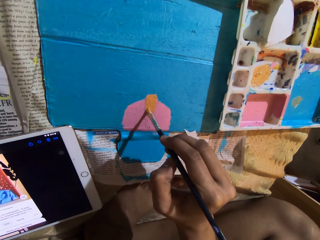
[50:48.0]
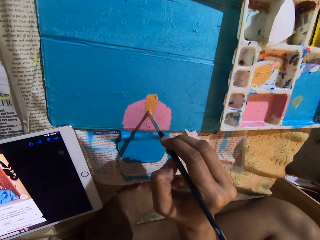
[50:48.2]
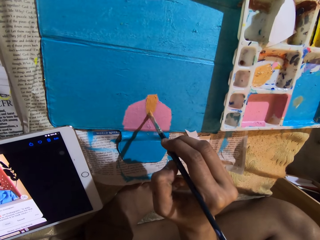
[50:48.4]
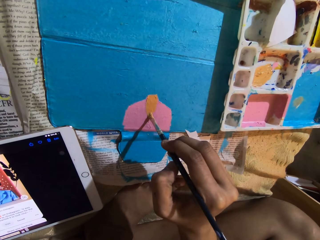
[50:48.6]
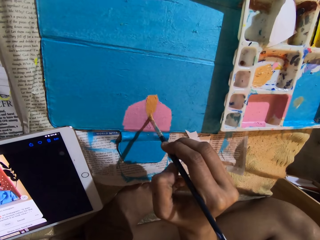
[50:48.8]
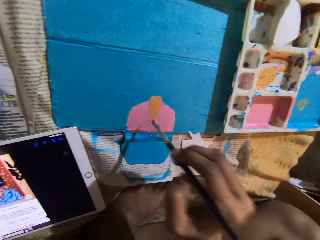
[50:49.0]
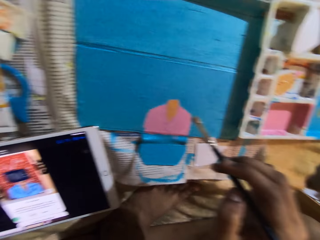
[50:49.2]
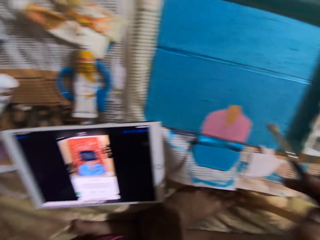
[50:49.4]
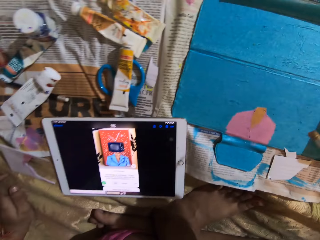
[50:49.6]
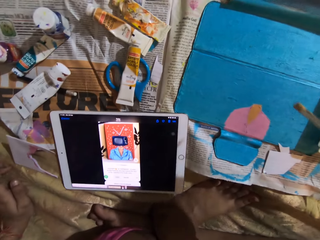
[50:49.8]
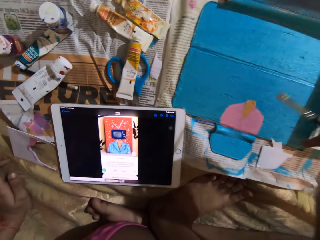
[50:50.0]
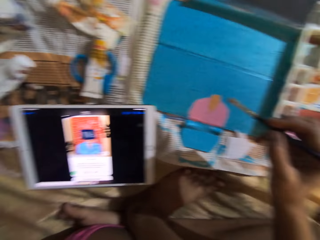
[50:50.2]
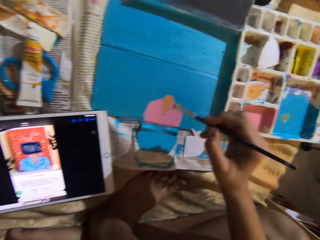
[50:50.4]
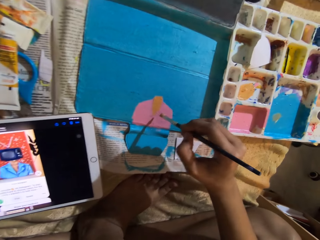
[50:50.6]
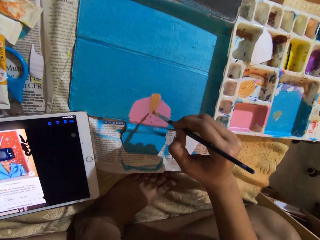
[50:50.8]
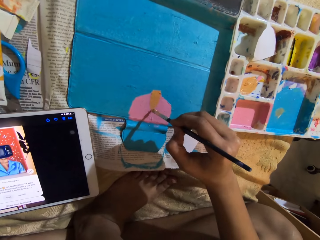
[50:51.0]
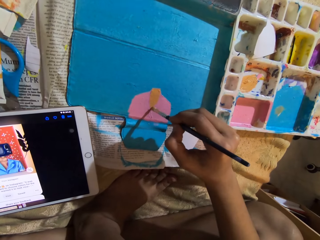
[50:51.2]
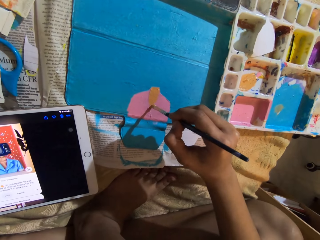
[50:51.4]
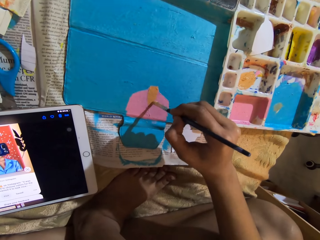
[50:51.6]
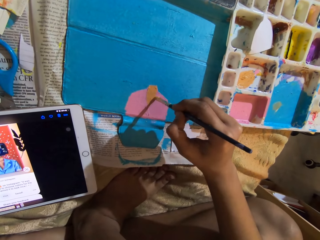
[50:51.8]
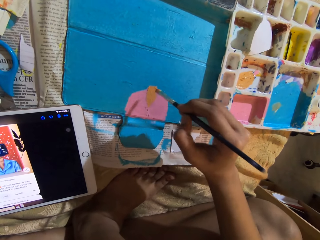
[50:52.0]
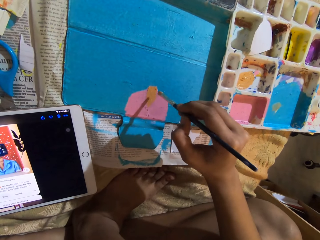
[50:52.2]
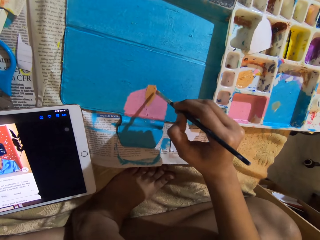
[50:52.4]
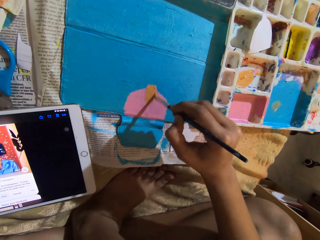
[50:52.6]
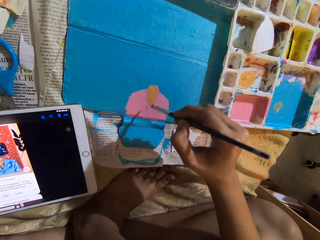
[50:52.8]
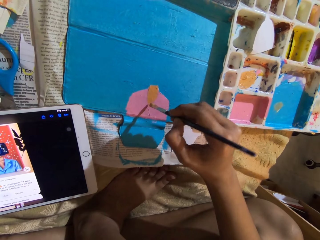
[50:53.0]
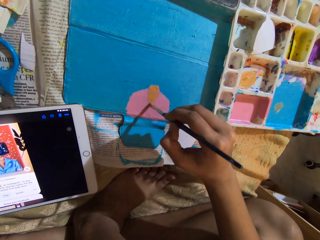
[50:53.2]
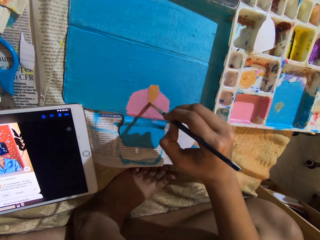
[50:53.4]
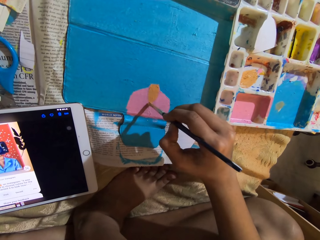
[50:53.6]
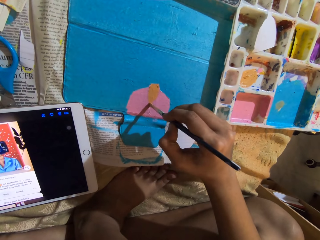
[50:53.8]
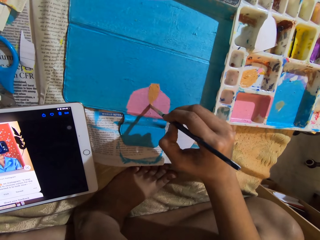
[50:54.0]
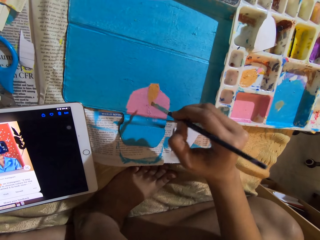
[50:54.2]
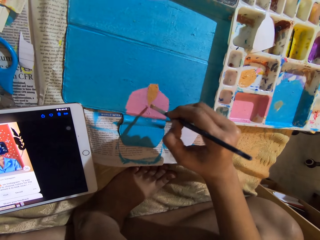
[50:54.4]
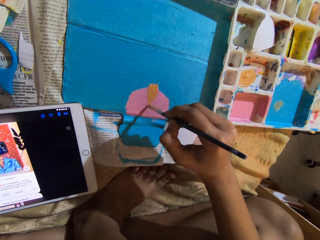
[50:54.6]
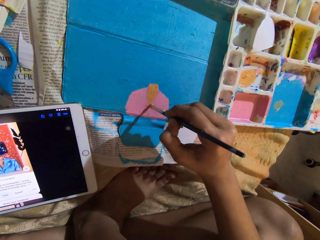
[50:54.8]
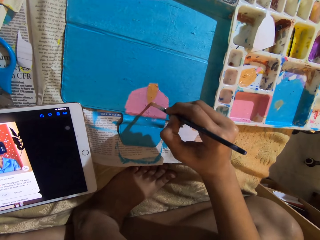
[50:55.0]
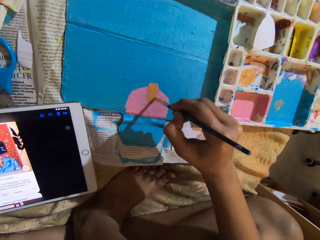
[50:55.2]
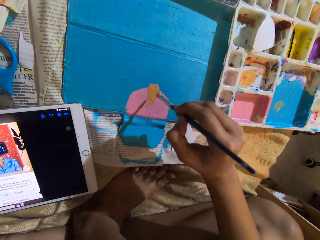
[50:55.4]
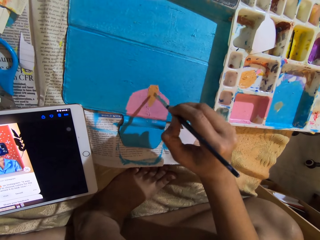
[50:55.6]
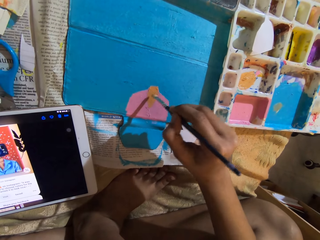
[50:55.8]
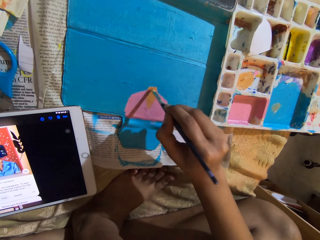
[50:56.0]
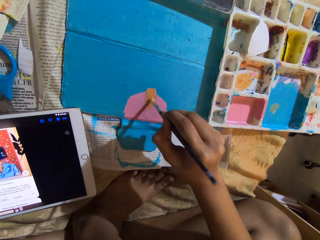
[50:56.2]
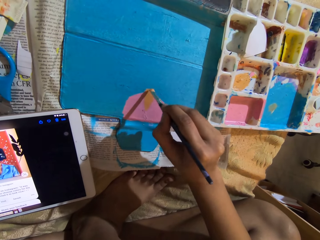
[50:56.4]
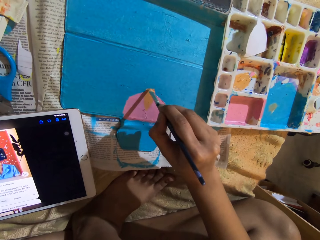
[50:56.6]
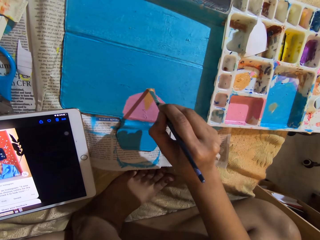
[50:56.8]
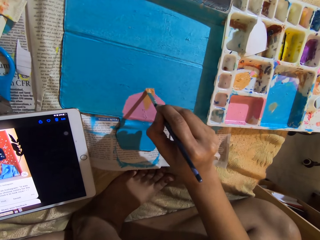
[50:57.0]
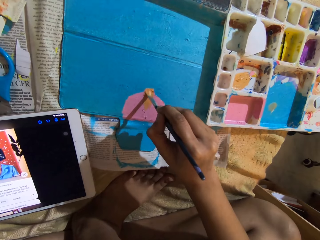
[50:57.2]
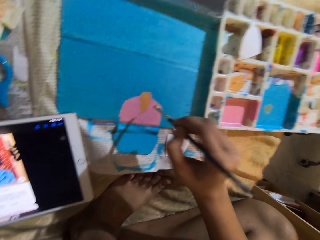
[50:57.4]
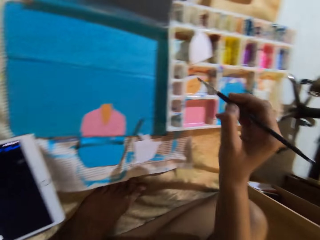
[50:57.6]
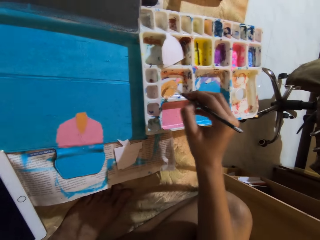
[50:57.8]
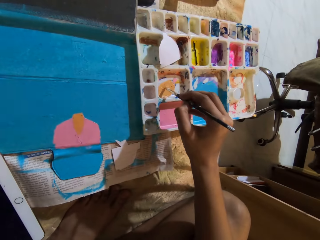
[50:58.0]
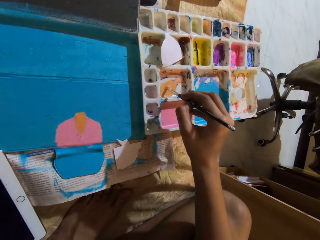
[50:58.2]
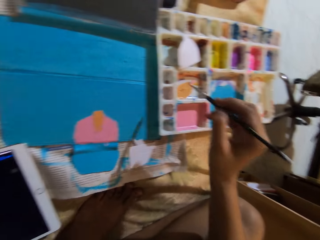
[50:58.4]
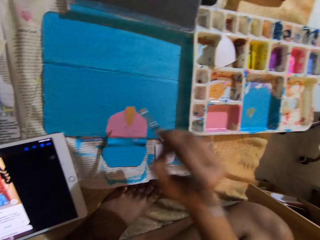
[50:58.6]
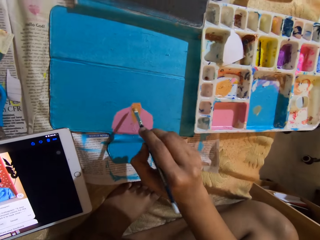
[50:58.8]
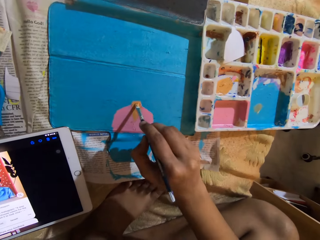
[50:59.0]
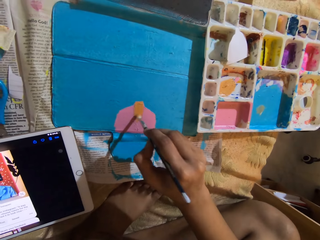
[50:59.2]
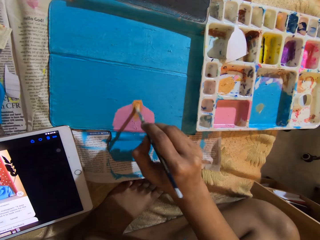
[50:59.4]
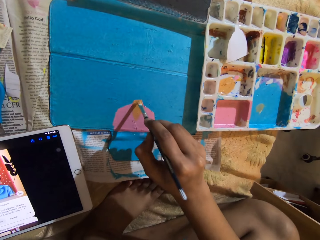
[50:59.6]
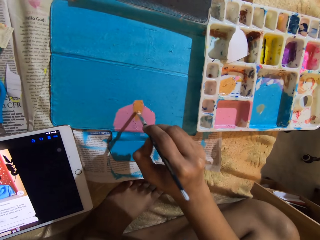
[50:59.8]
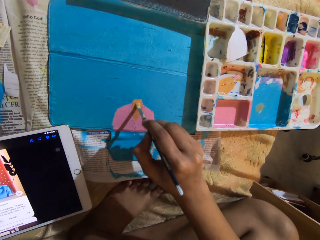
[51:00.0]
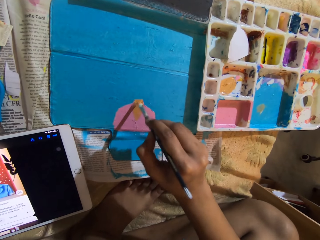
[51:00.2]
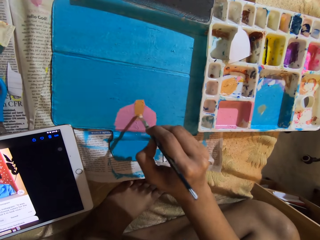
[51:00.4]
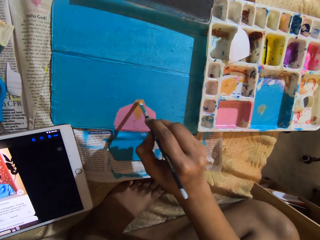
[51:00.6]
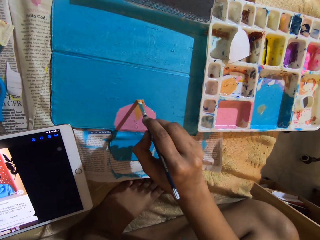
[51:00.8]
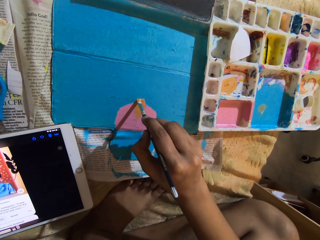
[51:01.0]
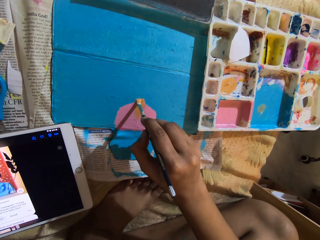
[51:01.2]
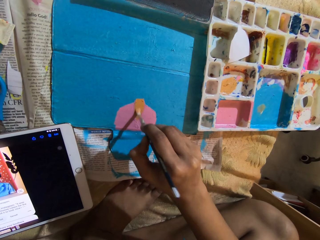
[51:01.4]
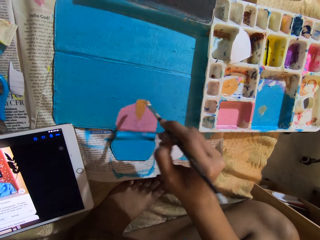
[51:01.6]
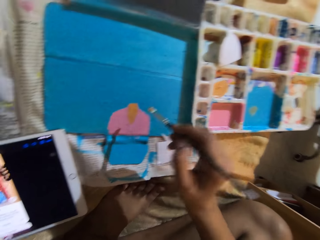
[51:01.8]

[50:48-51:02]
The camera wearer paints on the tablet cover with the paintbrush in her right hand. She rubs the ink on the container with a pen brush. She takes the paint from the paint palette with the paintbrush in her right hand. She paints on the tablet cover with the paintbrush in her right hand.

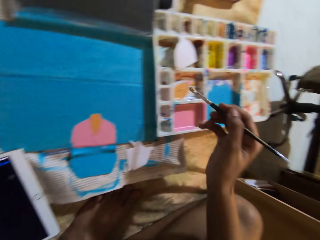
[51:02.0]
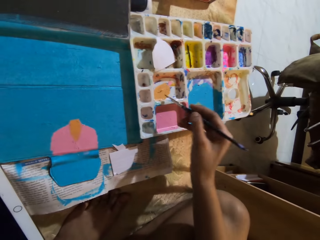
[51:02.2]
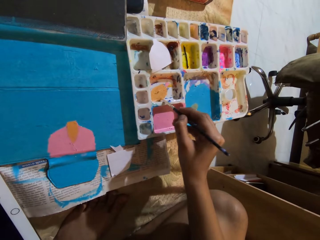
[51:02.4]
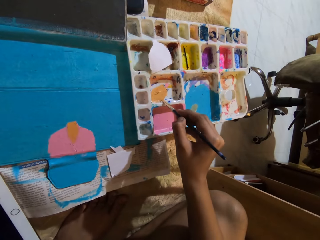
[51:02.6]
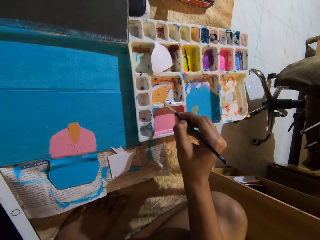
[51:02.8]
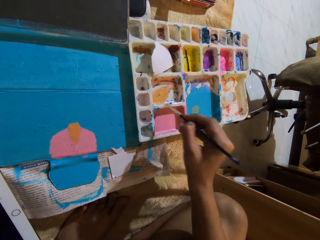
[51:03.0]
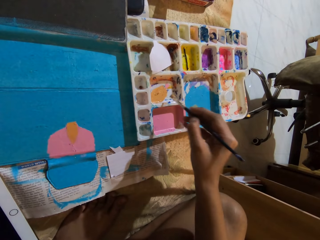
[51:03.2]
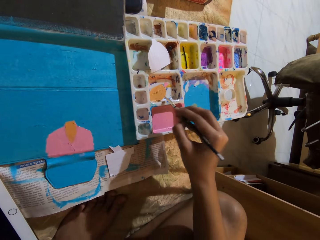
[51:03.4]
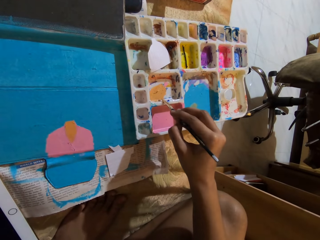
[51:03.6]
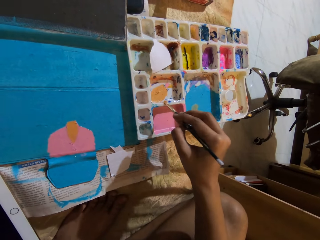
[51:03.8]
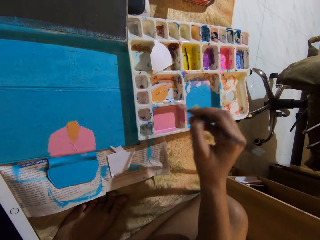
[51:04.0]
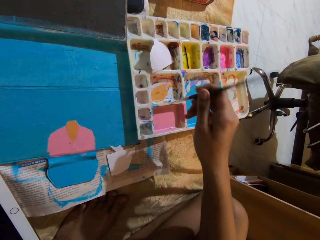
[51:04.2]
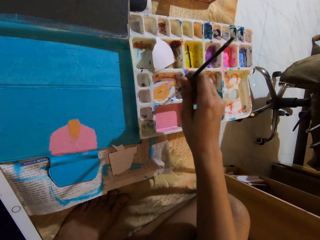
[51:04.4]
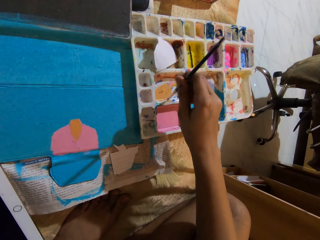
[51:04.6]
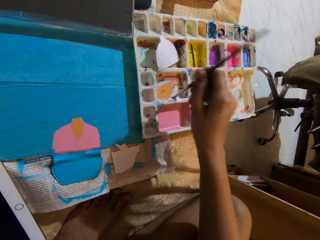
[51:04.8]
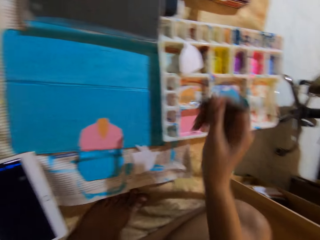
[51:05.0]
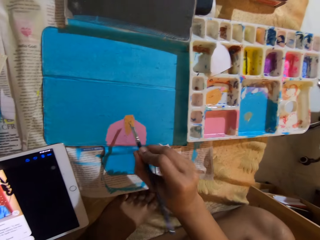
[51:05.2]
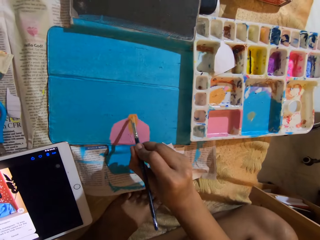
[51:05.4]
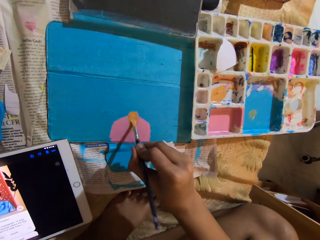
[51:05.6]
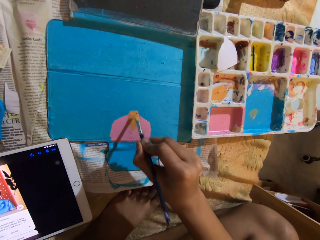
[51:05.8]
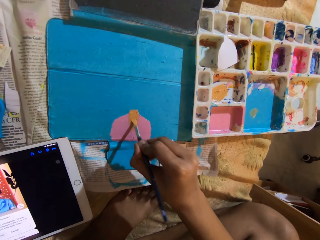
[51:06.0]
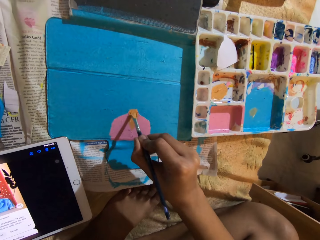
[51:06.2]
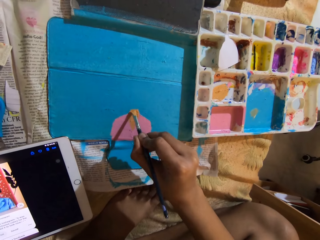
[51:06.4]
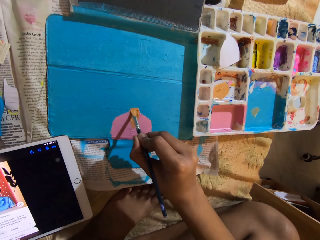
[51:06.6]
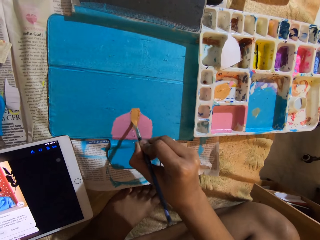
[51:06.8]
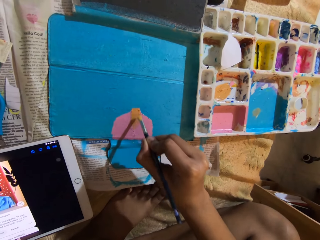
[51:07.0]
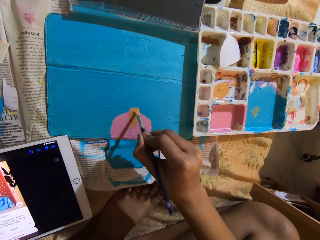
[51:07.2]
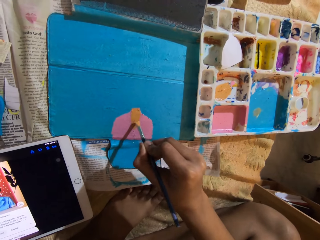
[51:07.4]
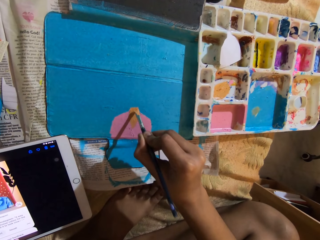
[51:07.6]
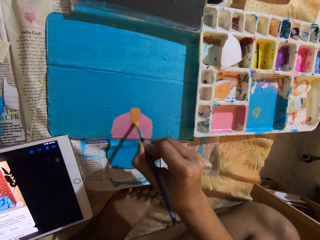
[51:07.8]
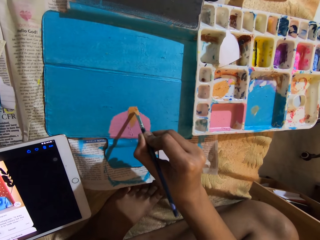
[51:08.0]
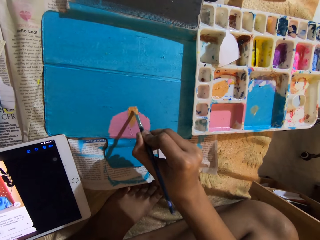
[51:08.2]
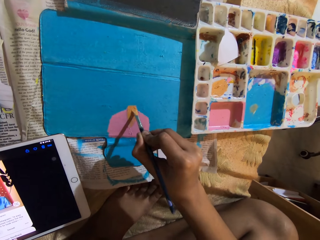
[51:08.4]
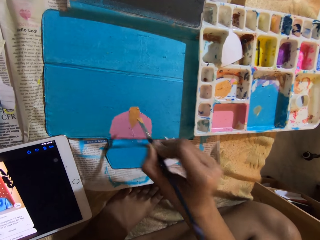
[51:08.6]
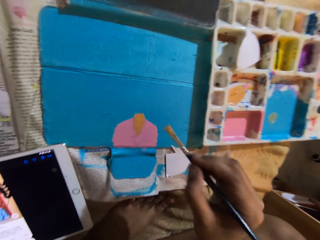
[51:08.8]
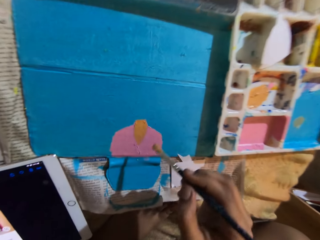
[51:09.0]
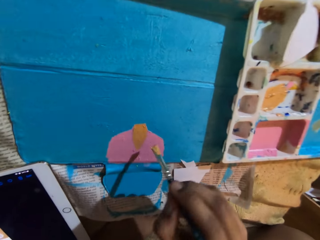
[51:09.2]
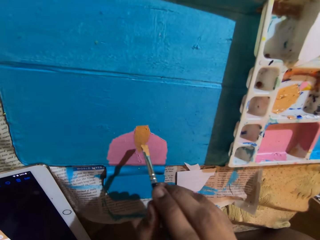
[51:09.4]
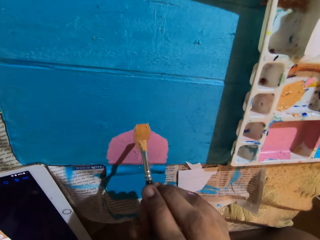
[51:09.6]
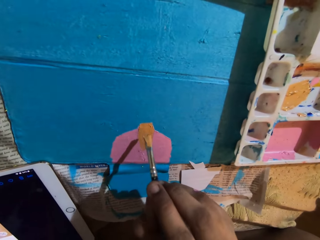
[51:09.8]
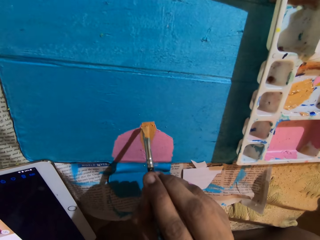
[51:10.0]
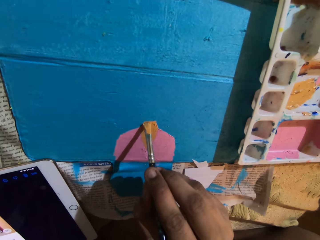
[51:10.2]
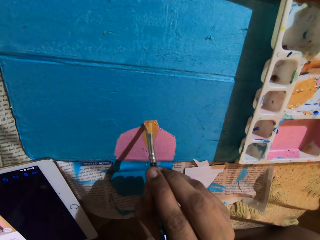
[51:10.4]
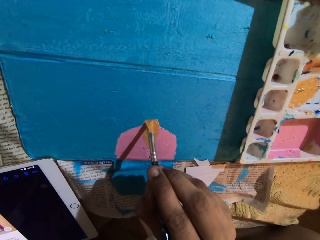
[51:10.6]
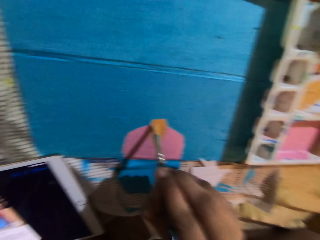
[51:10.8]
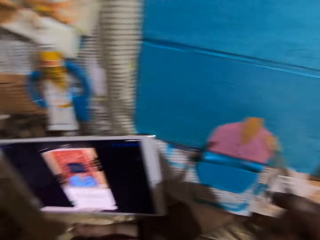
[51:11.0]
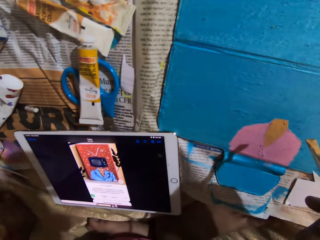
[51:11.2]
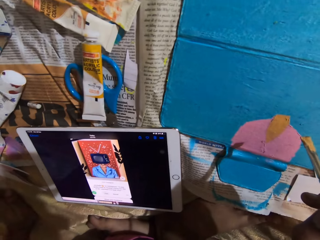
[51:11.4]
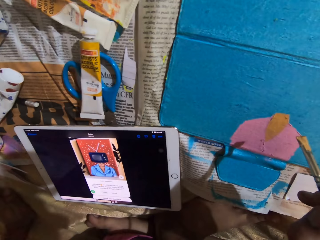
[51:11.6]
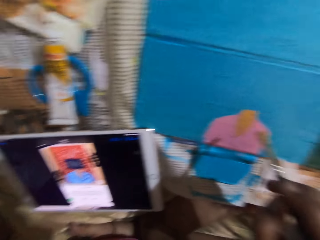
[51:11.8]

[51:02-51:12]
The camera wearer scrapes the paint from the paintbrush with the paint palette in her right hand. She takes the paint from the paint palette with the paintbrush in her right hand. She paints on the tablet cover with the paintbrush in her right hand.
